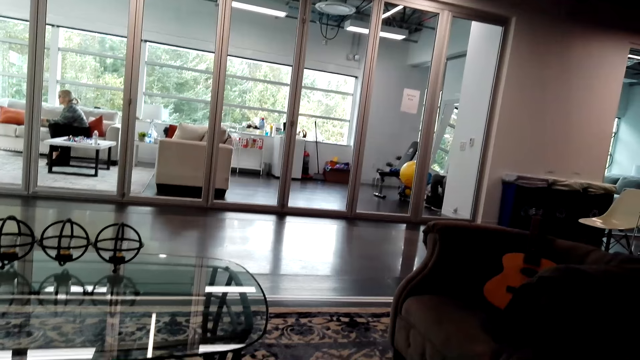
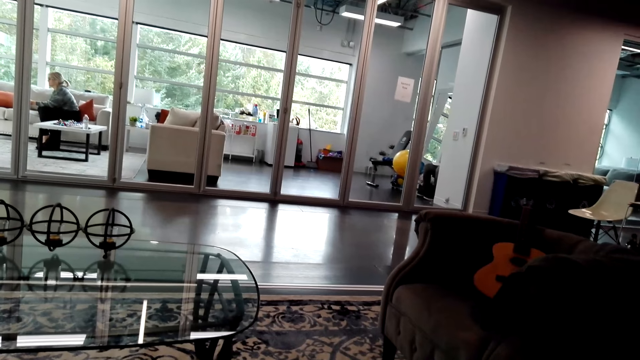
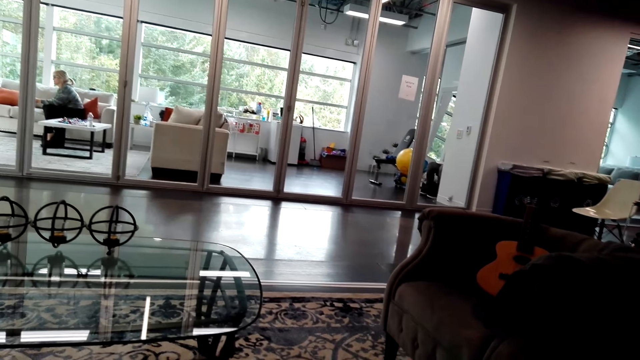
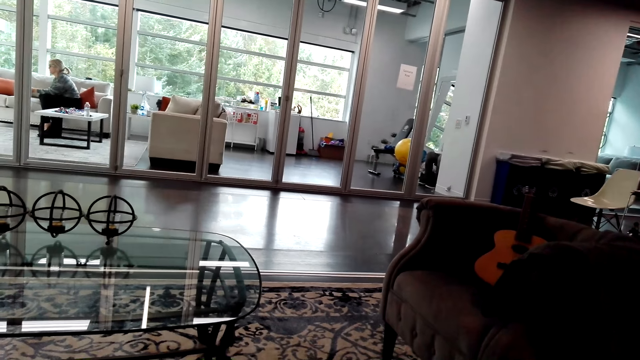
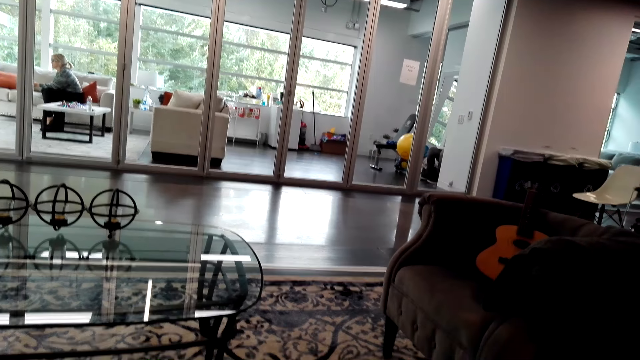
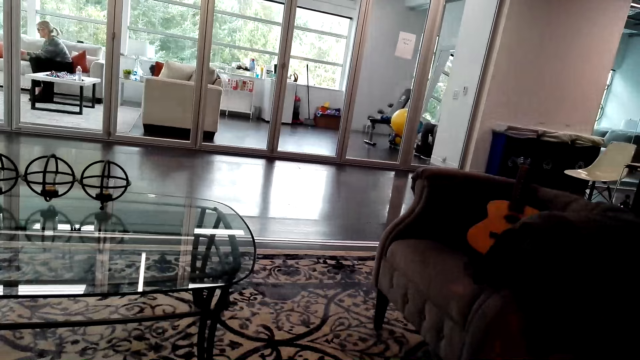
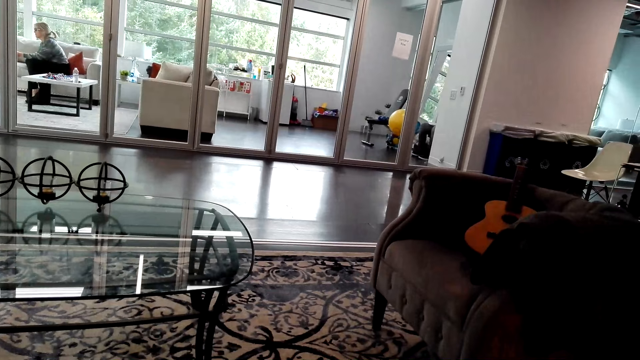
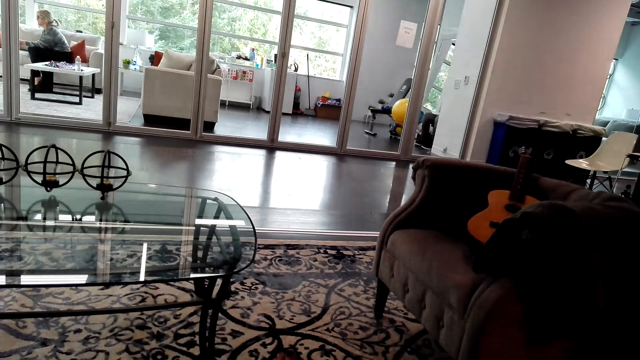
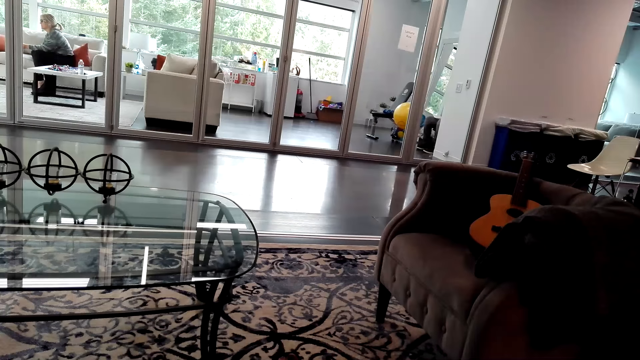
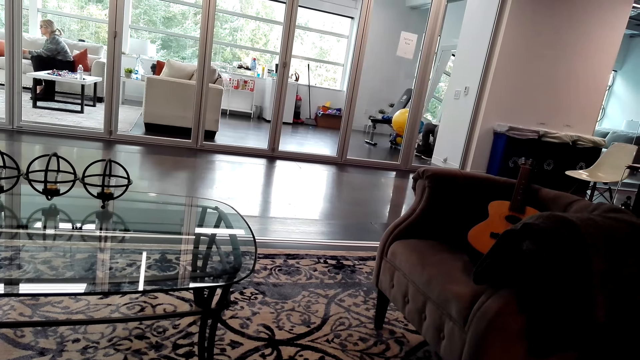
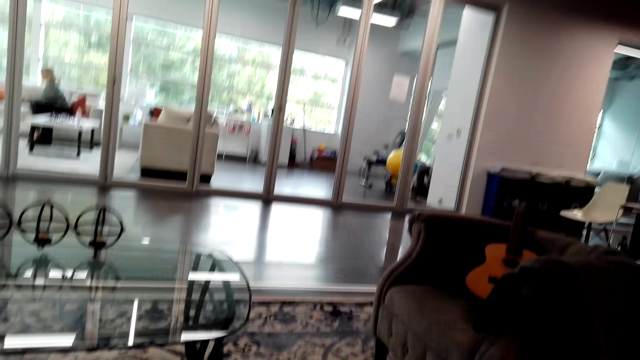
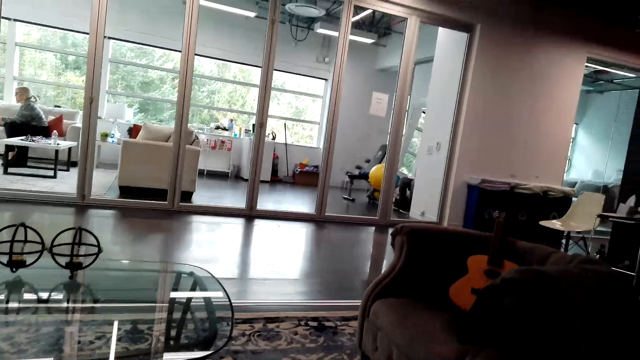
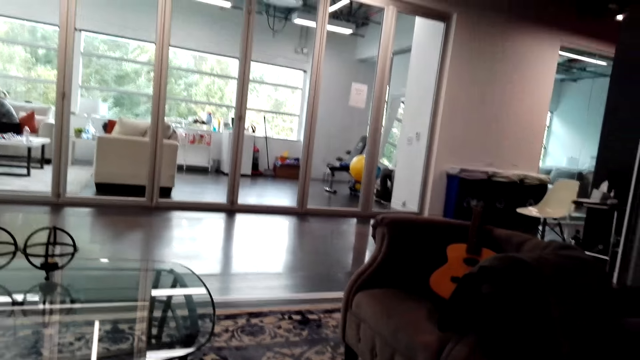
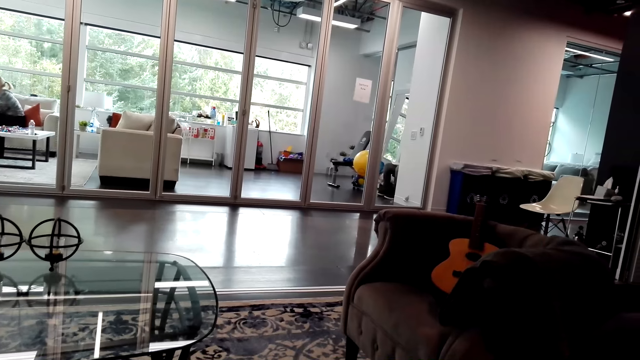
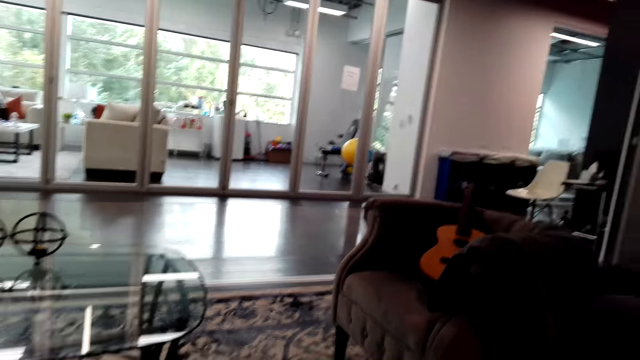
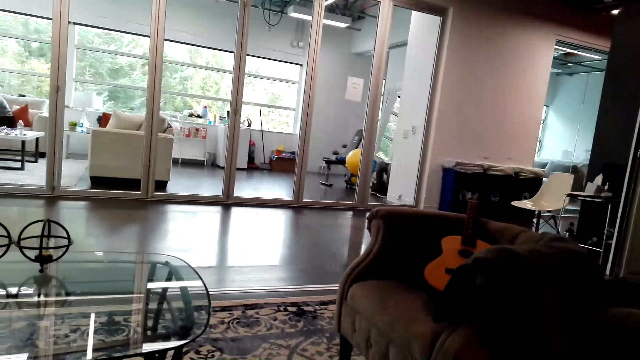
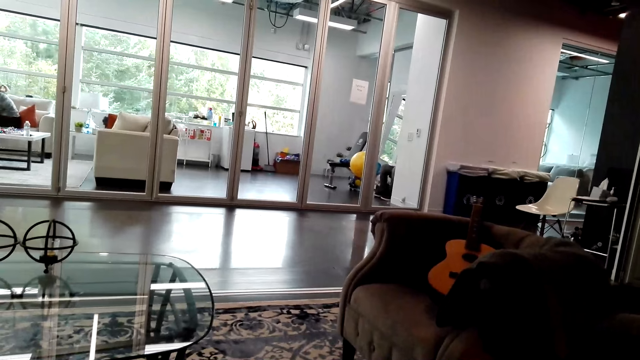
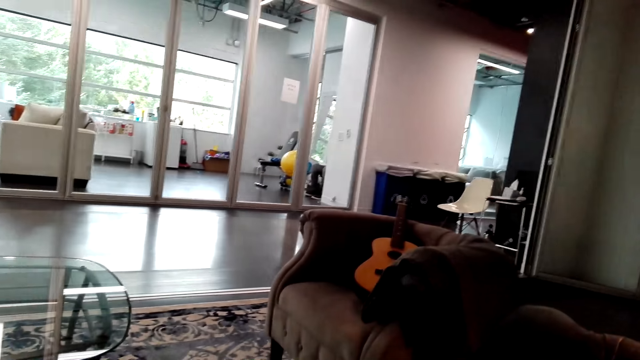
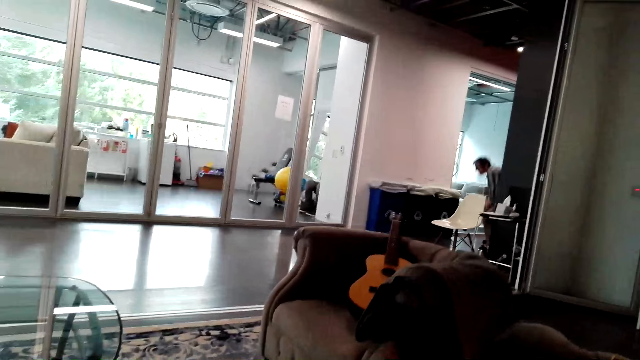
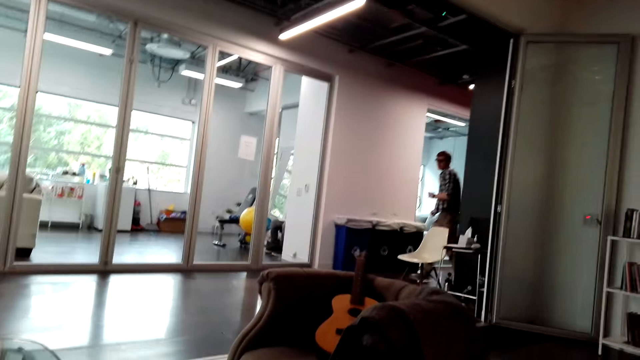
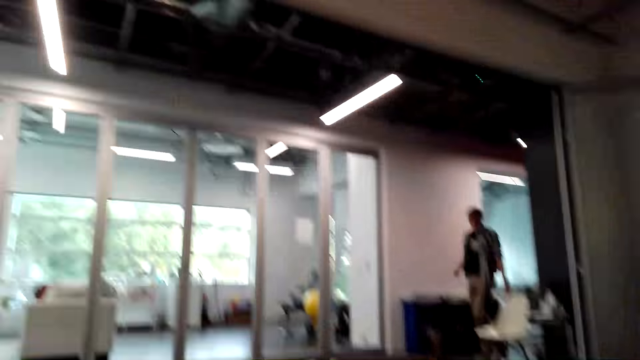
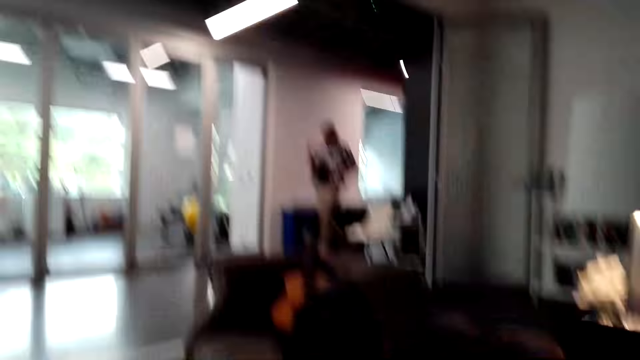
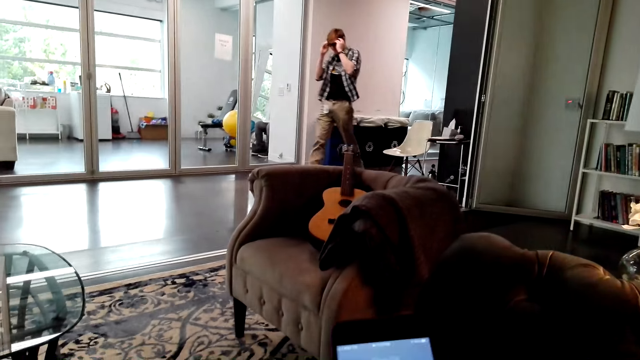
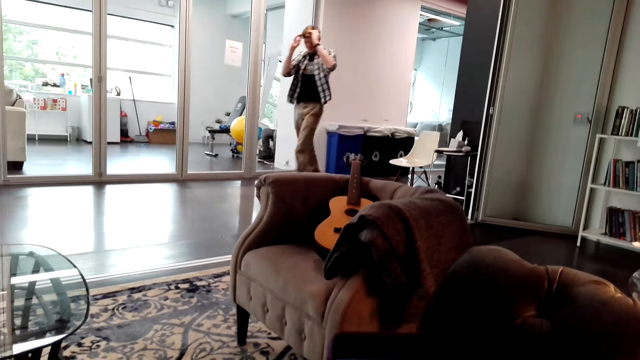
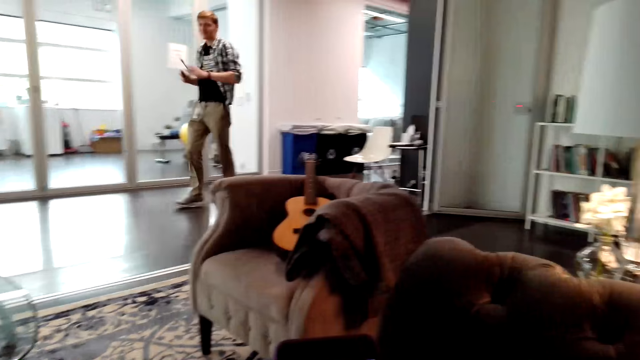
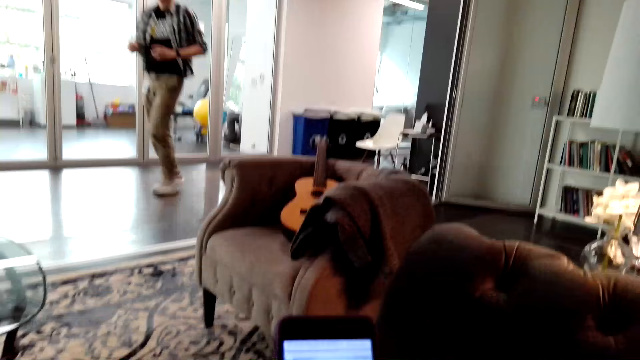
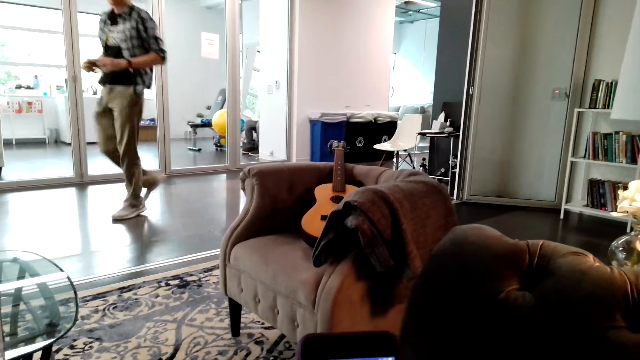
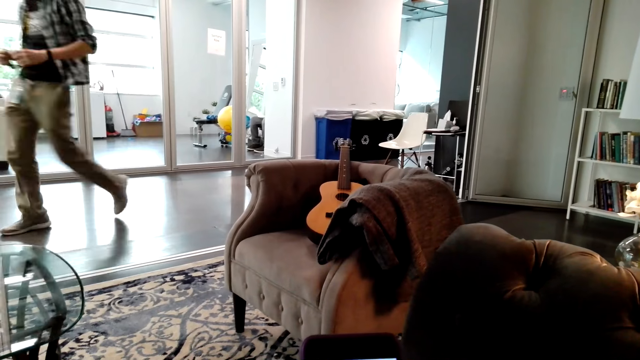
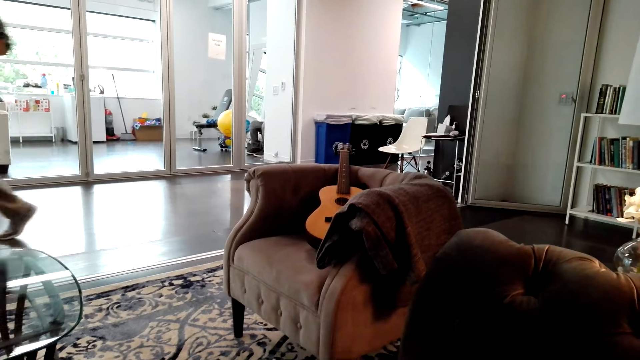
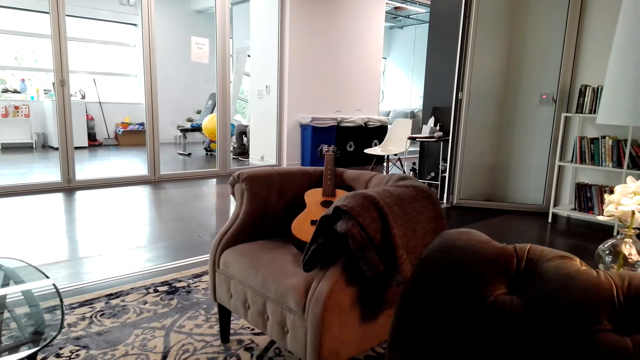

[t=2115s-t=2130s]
A man walks around the room and removes his sunglasses.

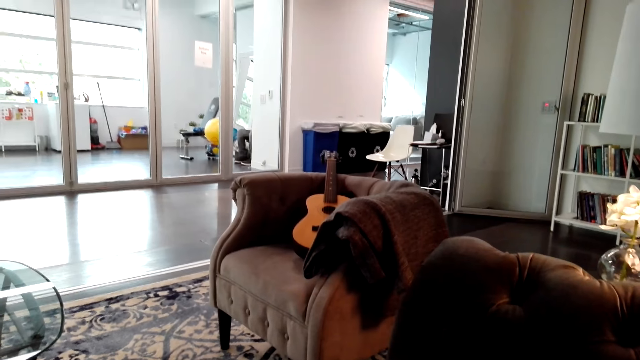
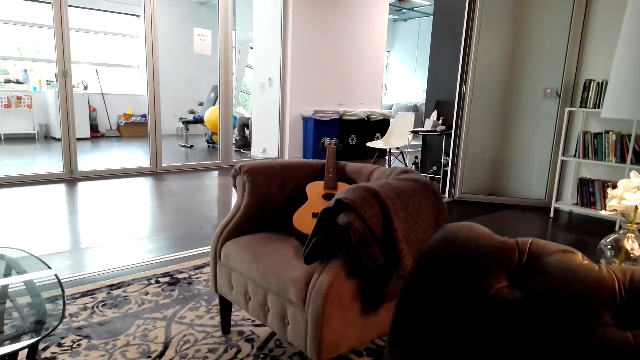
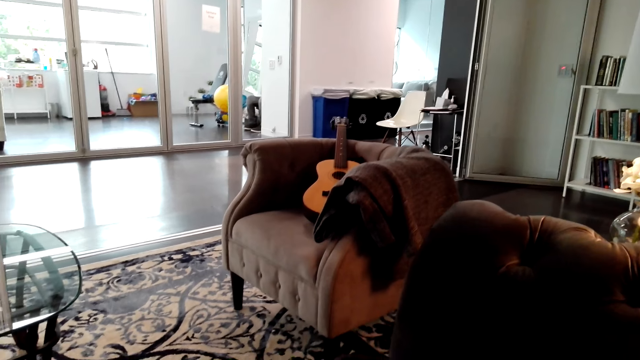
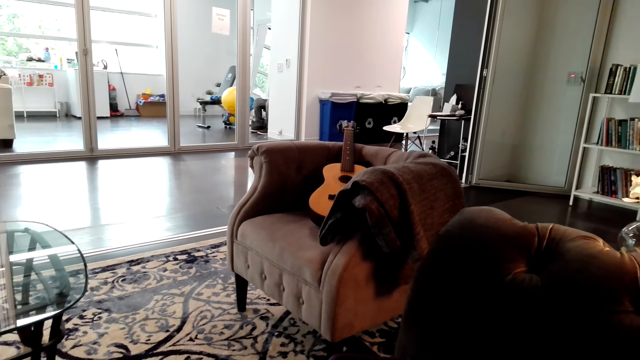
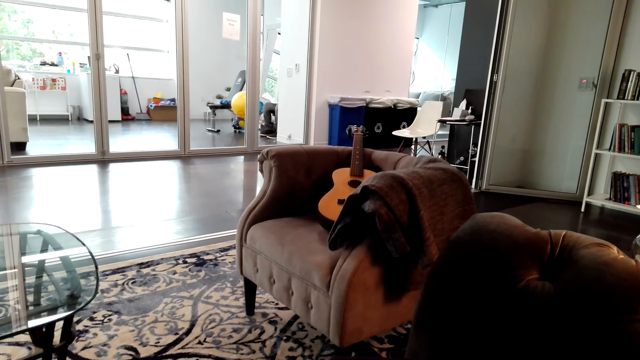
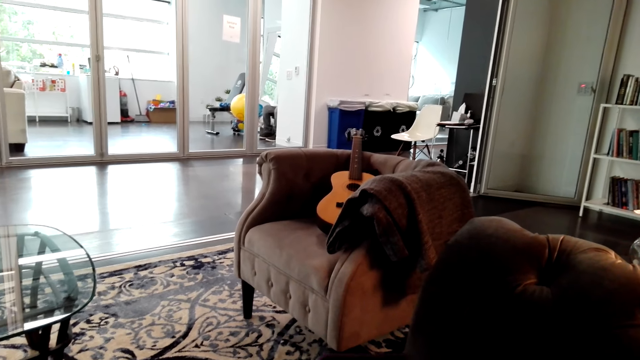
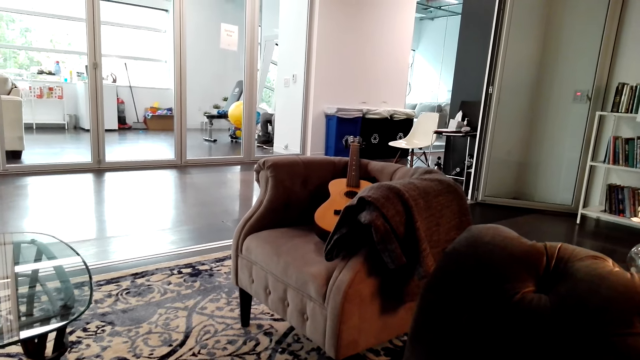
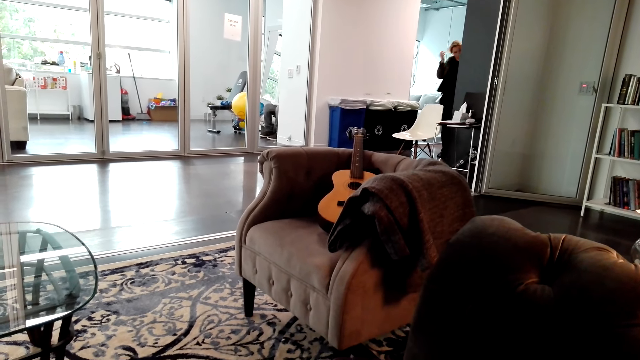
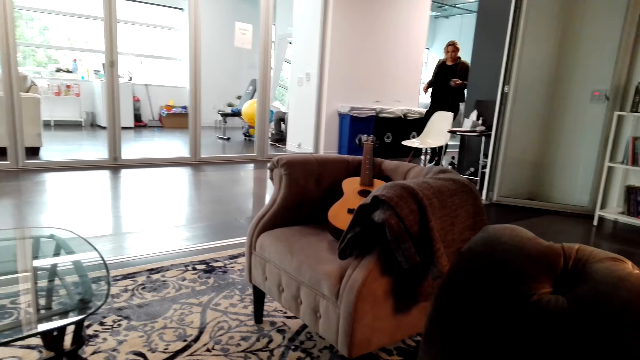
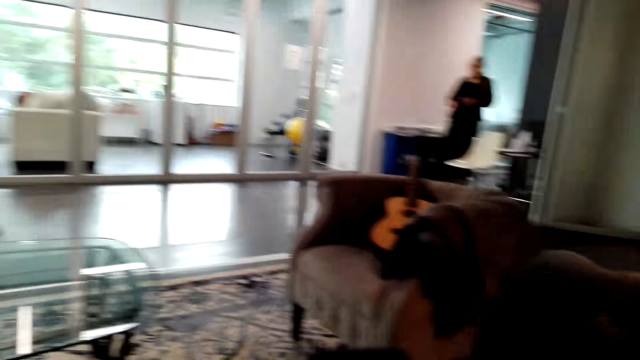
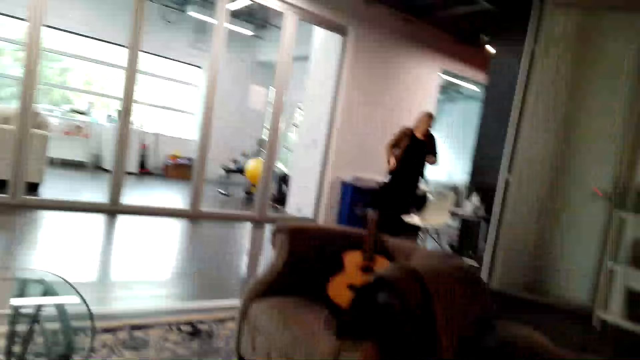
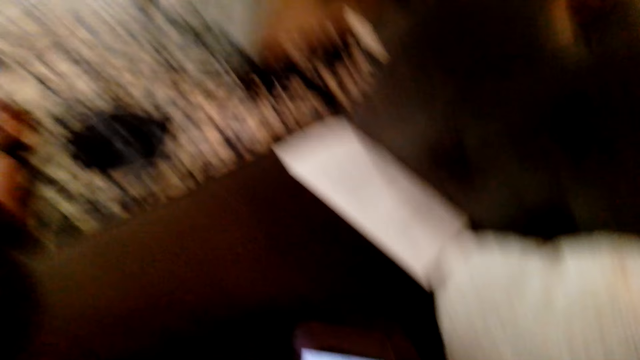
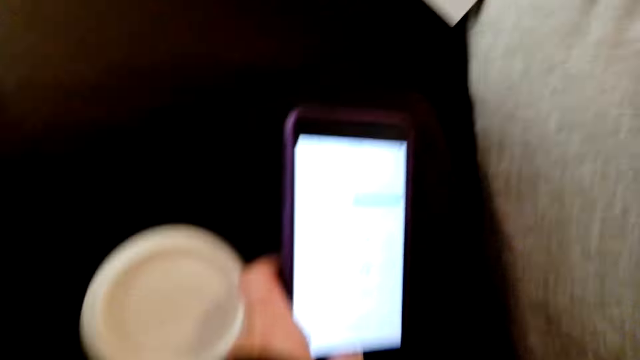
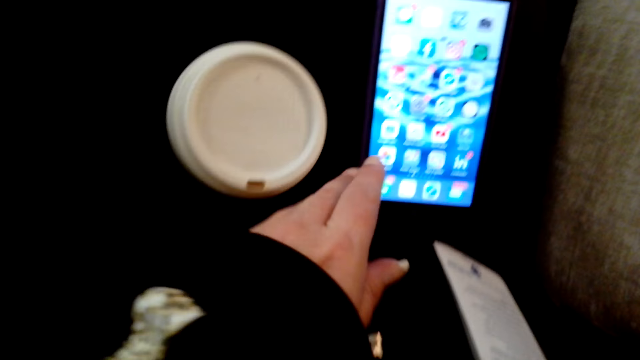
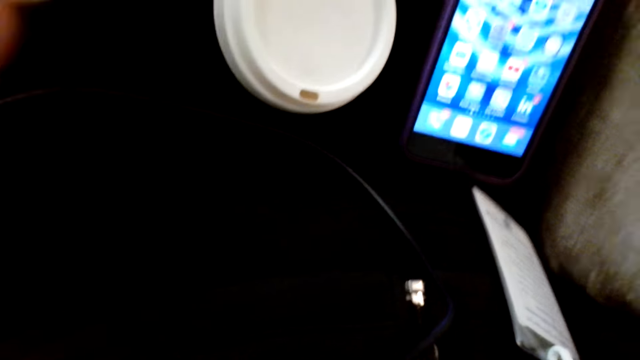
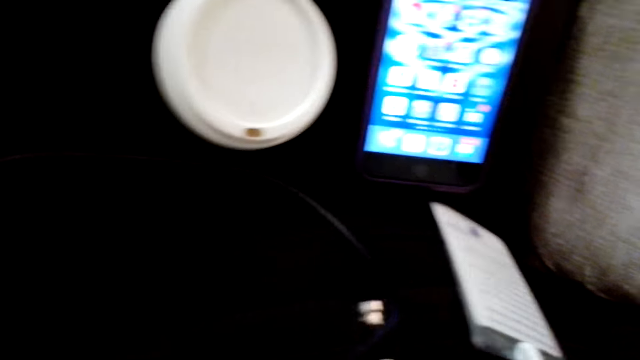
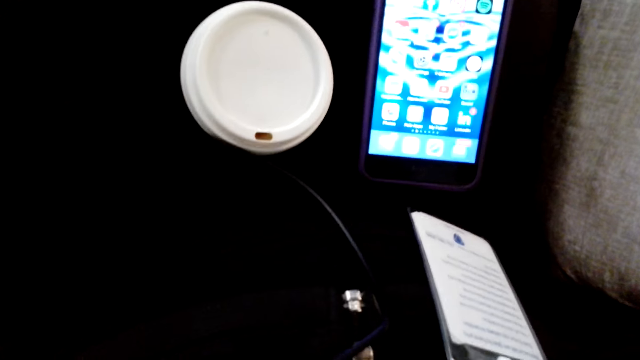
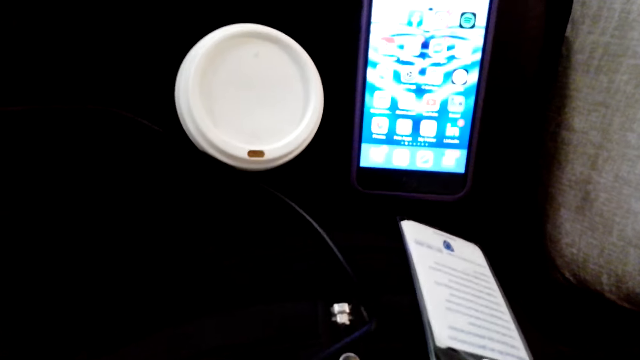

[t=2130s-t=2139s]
A lady walks in the room. The camera wearer adjusts the camera. They put their phone on the seat.
